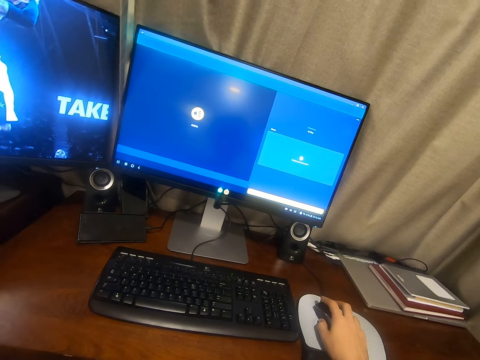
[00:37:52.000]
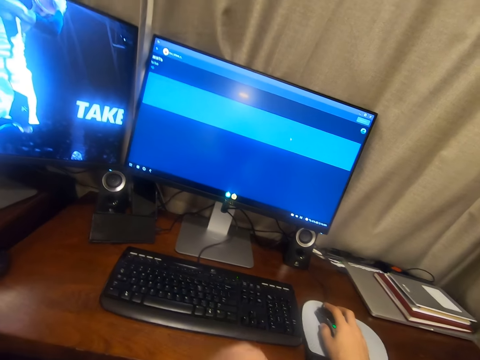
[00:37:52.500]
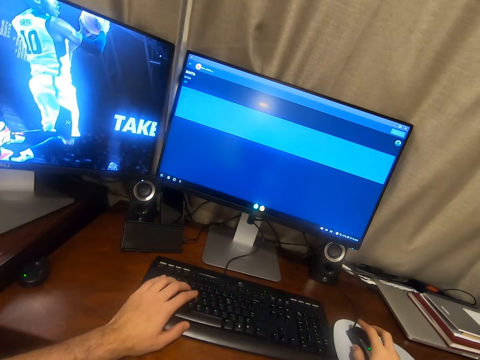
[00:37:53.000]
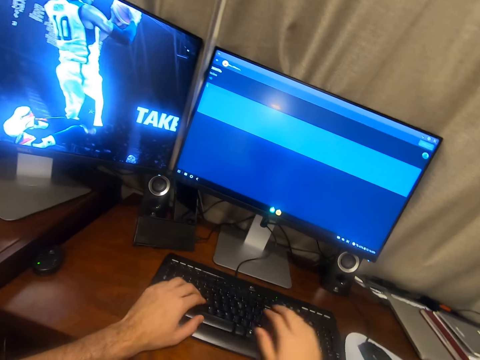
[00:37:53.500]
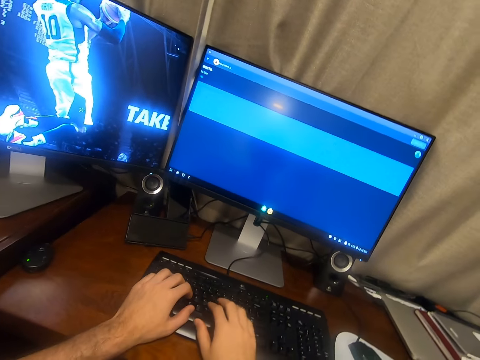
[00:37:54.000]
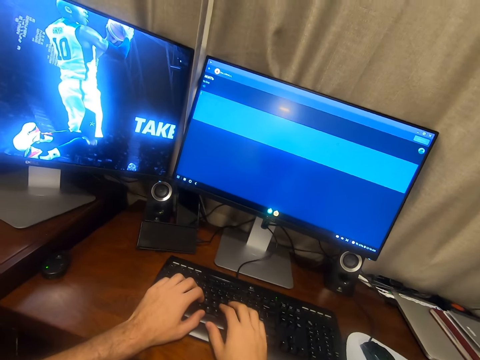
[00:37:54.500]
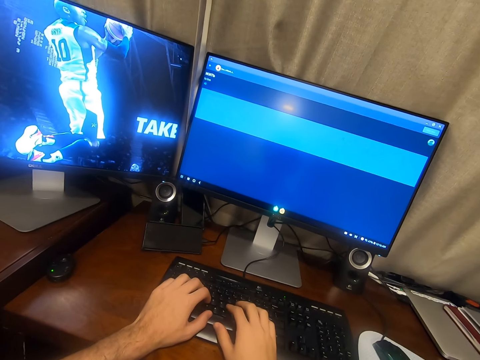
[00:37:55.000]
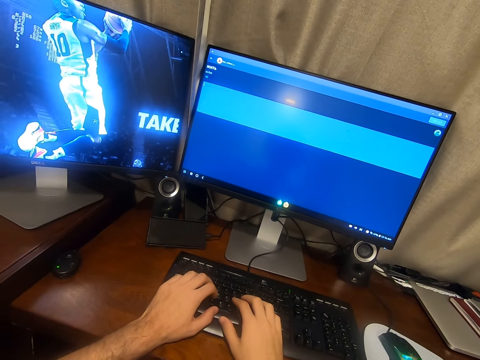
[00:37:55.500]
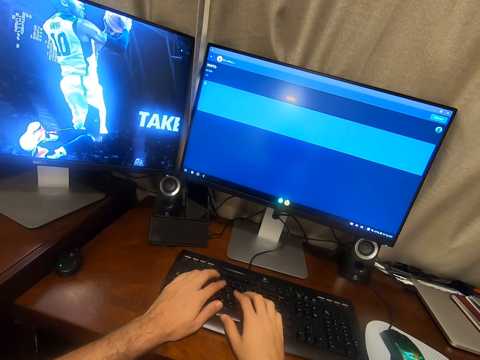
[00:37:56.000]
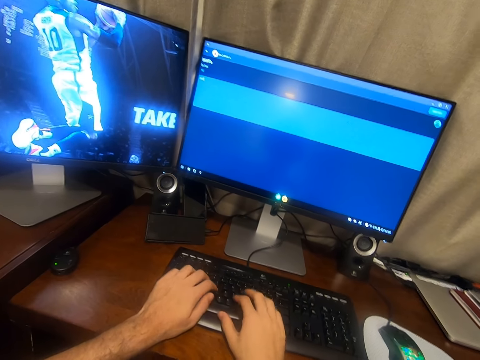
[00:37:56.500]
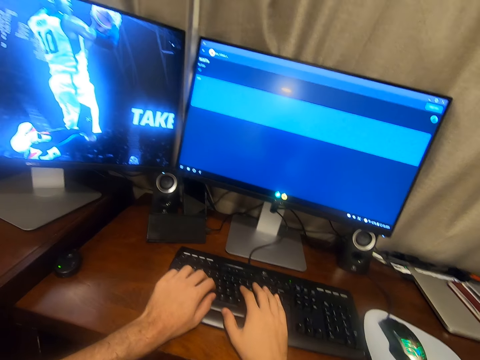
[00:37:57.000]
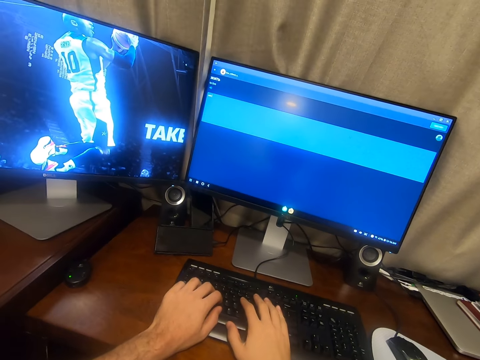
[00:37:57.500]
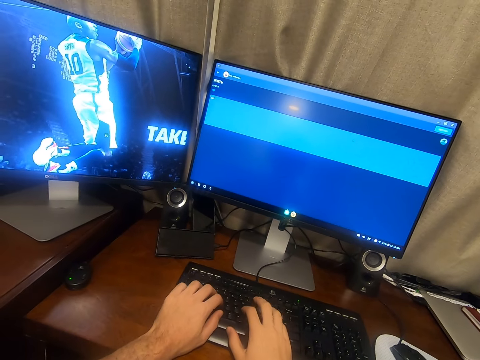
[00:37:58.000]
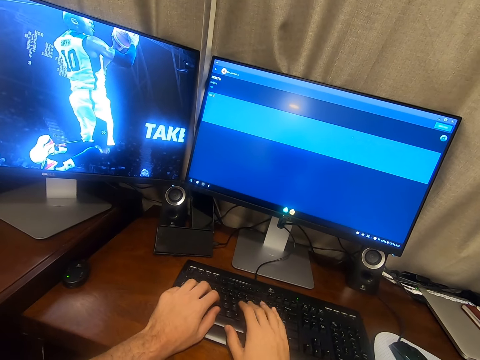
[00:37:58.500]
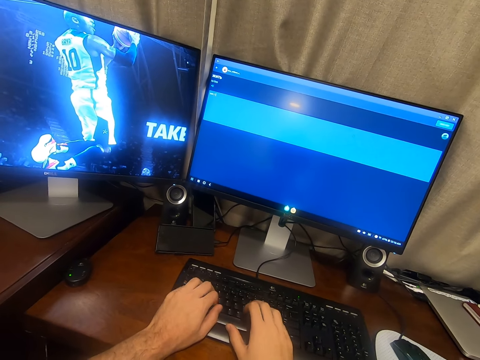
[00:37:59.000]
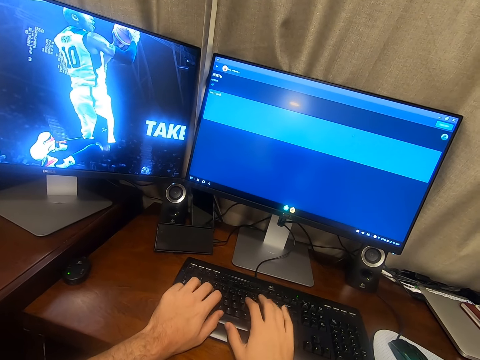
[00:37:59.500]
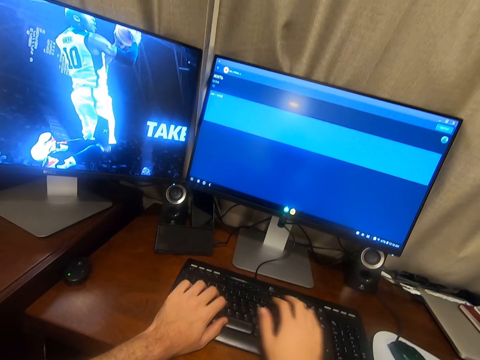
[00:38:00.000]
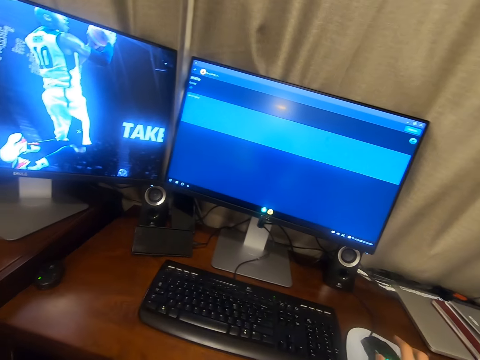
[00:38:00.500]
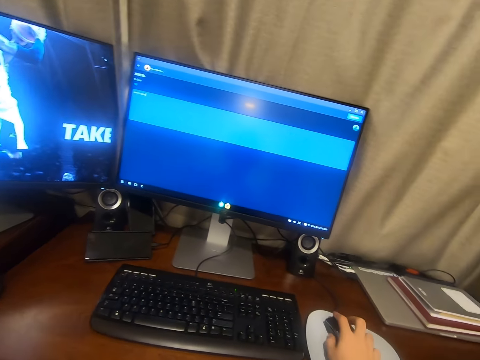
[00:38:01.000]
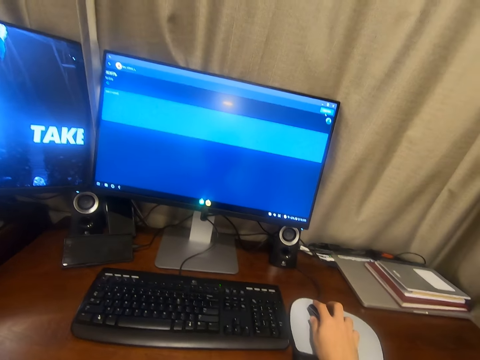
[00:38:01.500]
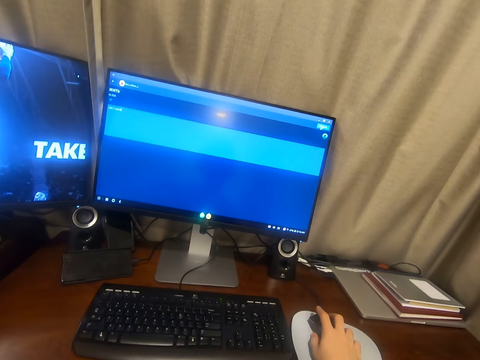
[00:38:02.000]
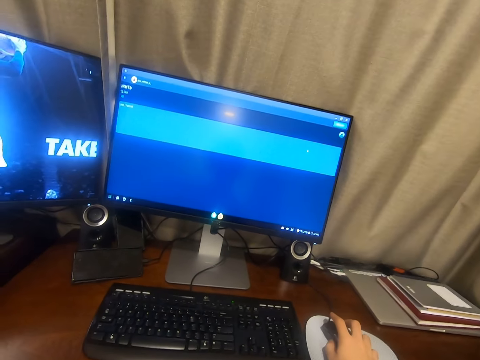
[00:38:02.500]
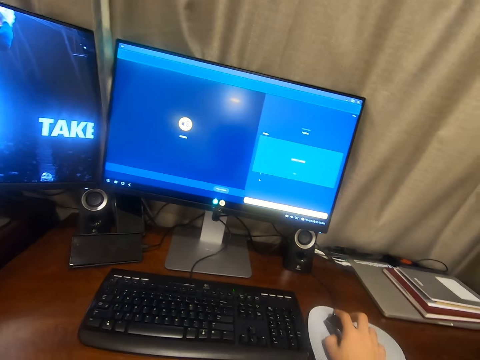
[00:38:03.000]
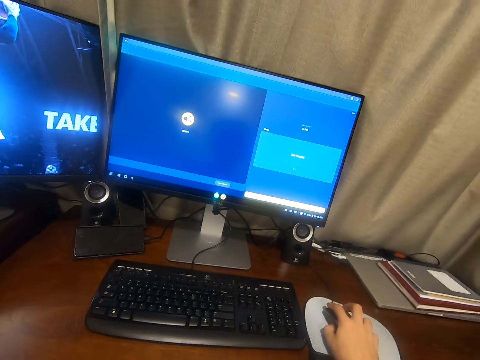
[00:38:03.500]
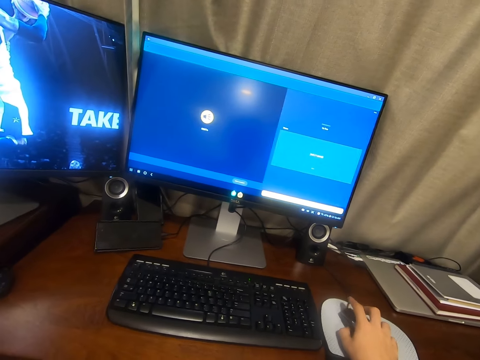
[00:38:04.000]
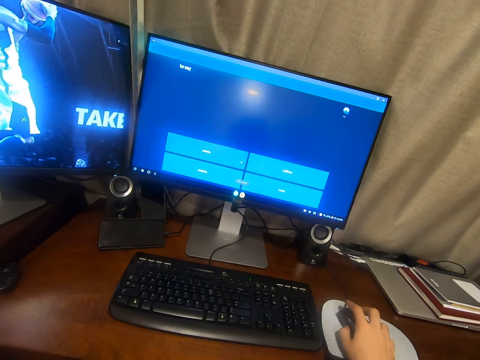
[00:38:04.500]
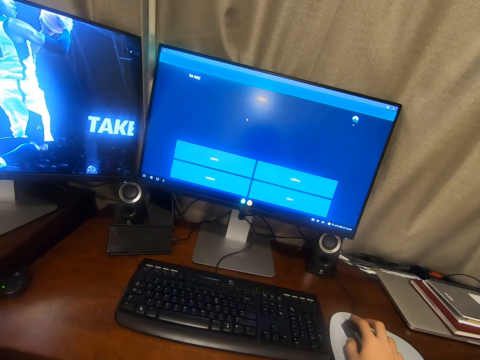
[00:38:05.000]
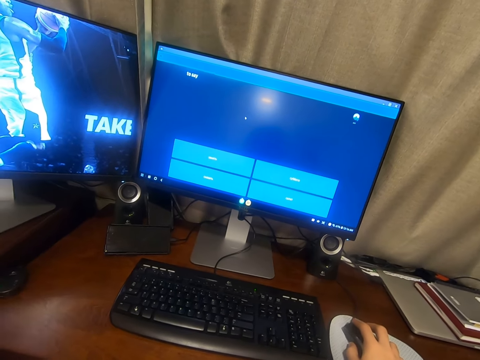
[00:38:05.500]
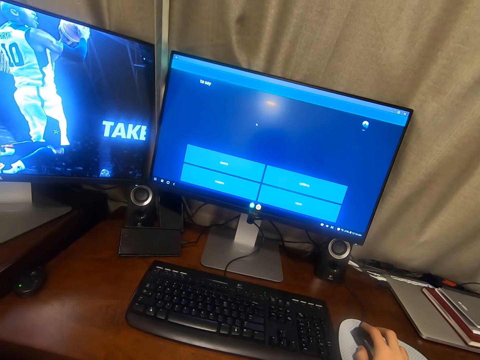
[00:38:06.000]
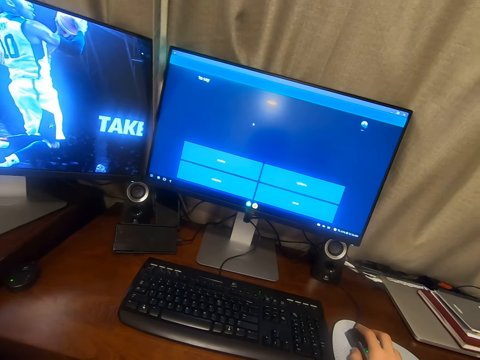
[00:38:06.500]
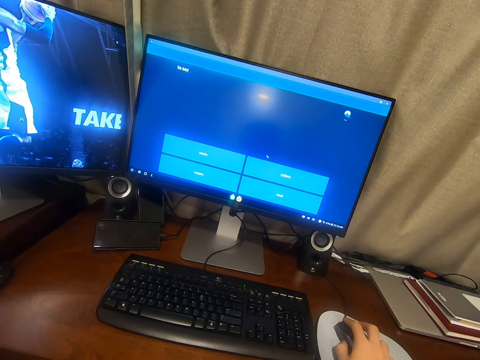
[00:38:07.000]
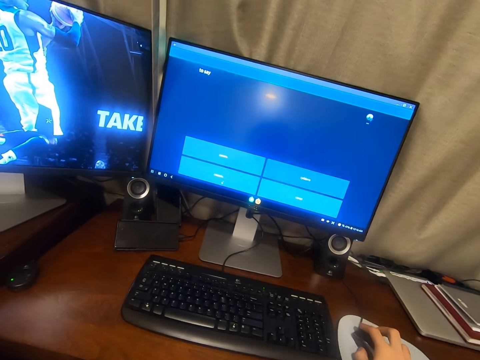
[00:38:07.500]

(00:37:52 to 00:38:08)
The camera wearer touches the keyboard. They type on the keyboard. They touch the mouse. They operate a desktop with the mouse.

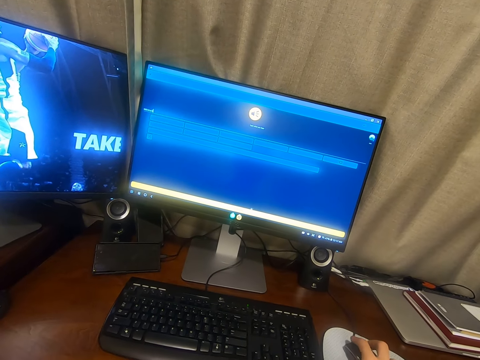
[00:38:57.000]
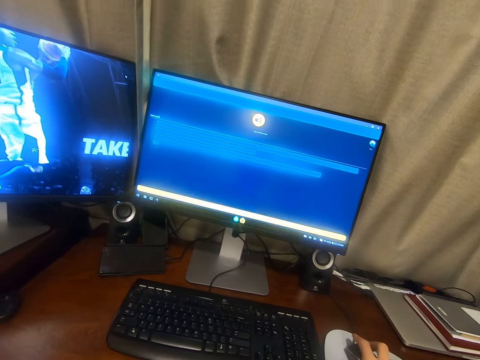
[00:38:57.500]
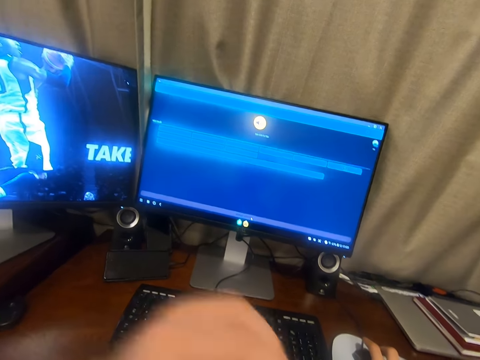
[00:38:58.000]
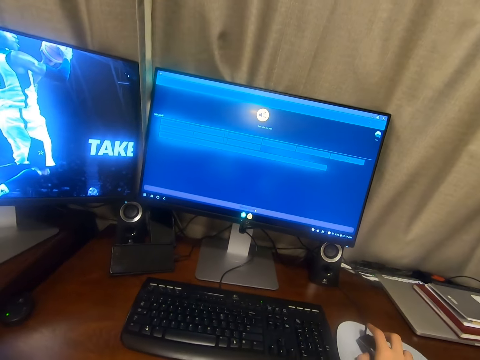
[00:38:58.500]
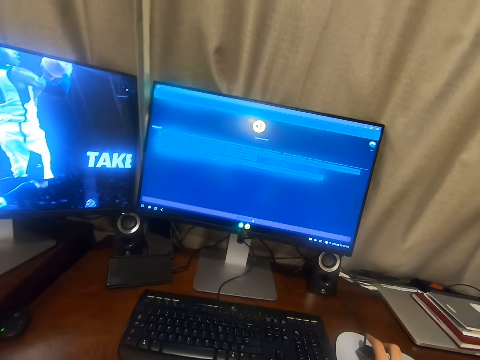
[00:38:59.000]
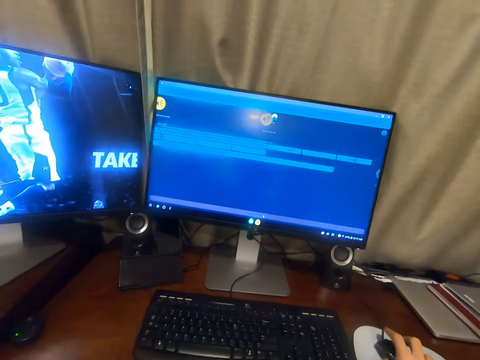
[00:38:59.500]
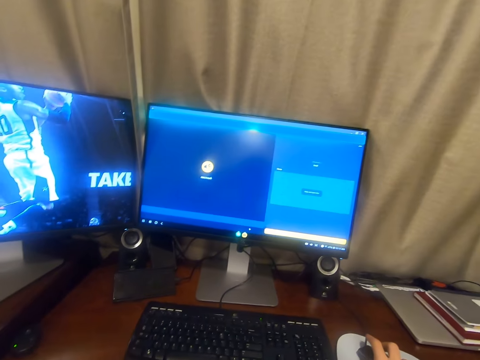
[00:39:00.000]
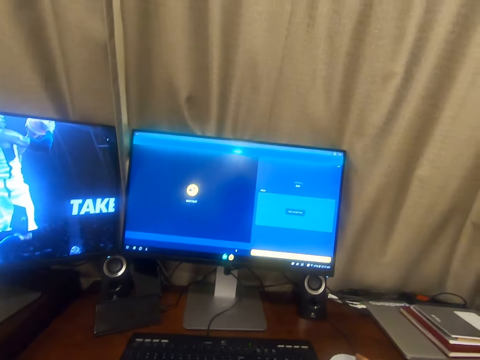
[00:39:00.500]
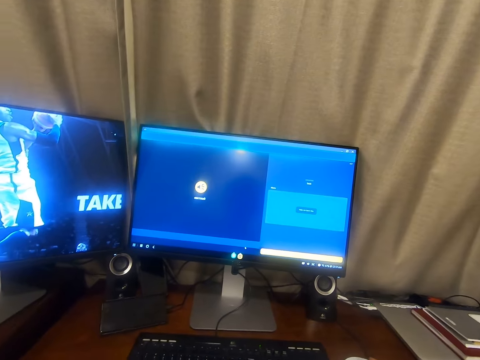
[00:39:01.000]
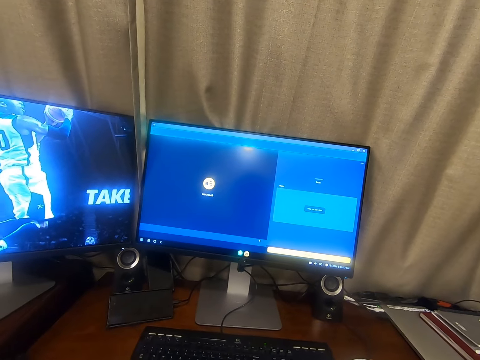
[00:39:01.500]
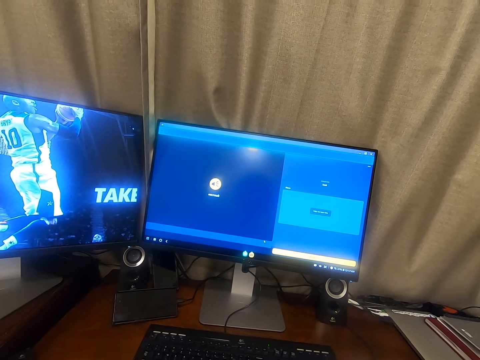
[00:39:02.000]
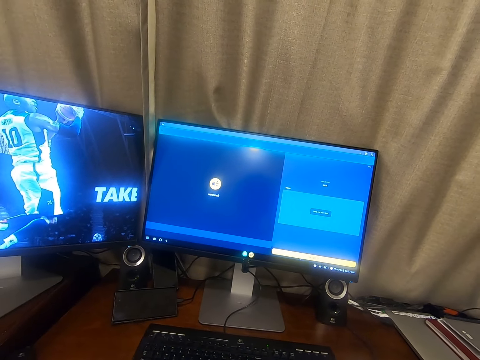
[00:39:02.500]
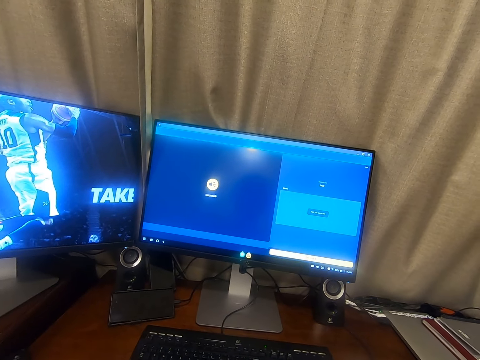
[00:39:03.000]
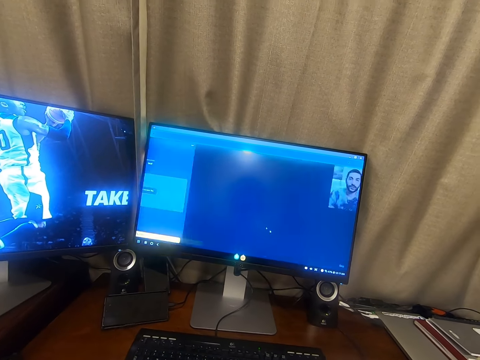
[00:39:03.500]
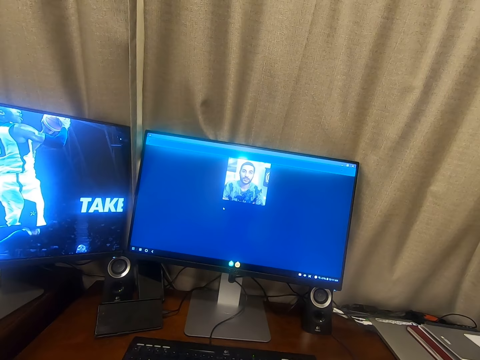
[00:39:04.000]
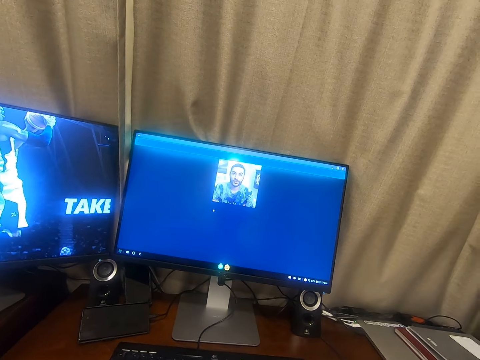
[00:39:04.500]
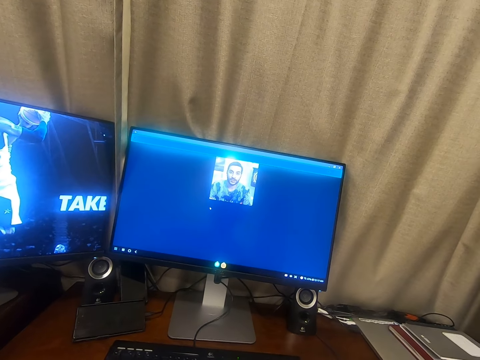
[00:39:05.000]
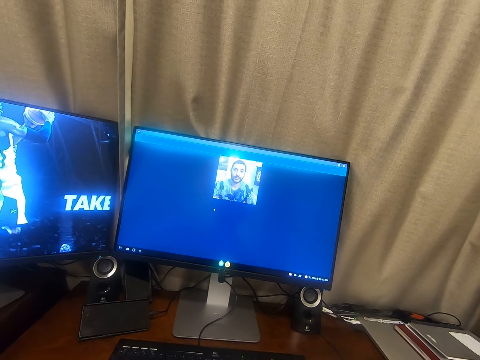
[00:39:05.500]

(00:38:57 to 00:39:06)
The camera wearer adjusts the camera. They operate the computer.

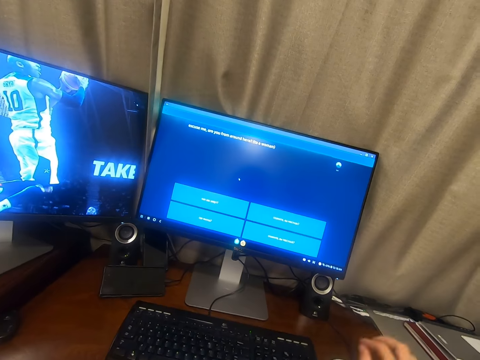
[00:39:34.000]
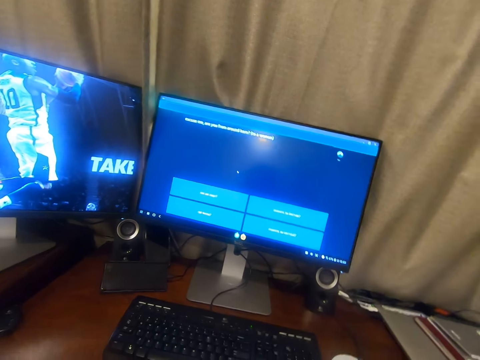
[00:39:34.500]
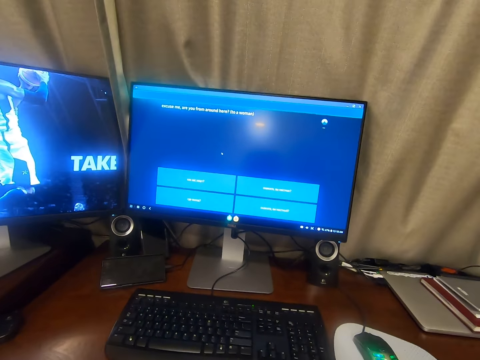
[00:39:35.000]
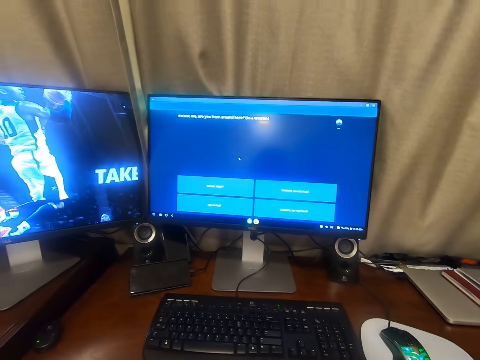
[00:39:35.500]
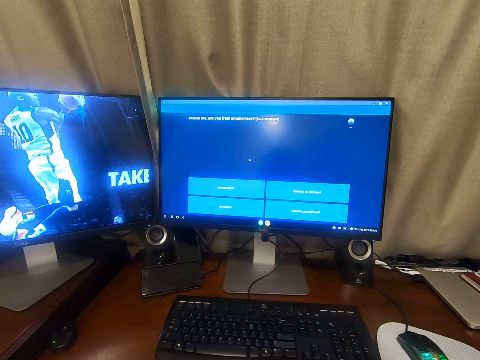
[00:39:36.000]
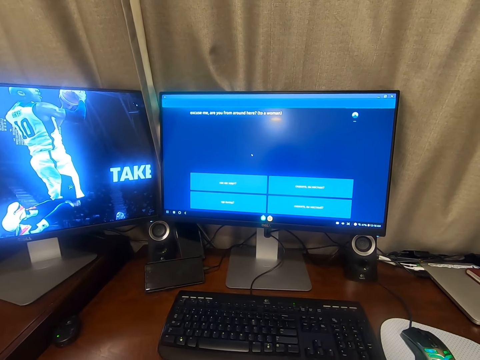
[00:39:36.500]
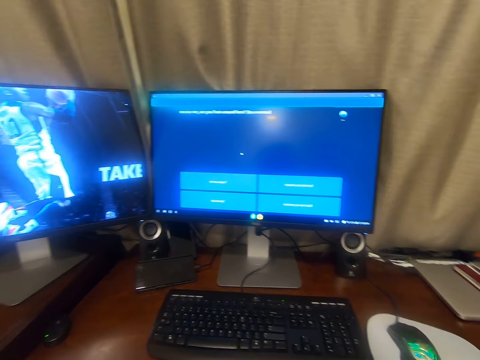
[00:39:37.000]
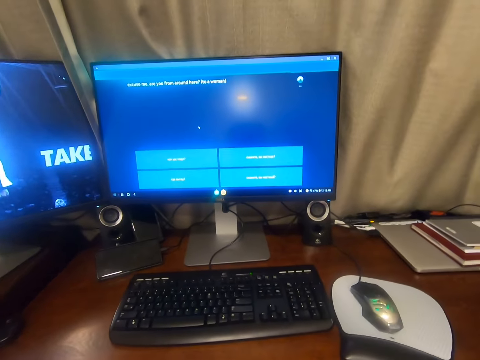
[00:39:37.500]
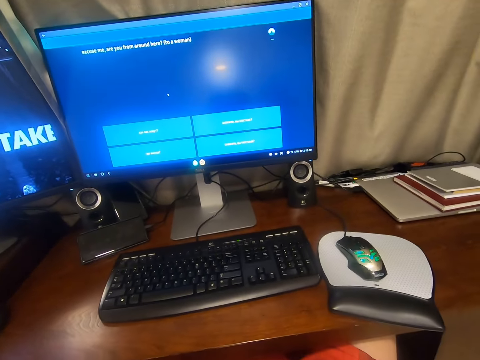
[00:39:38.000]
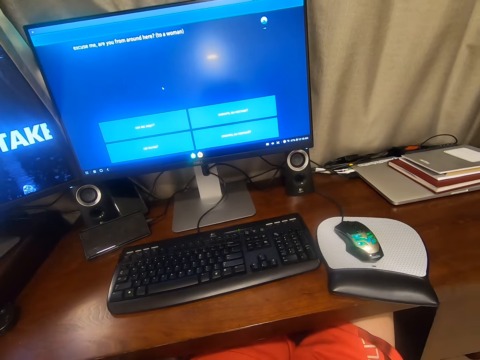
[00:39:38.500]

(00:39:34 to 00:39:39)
The camera wearer stares at the screen.
